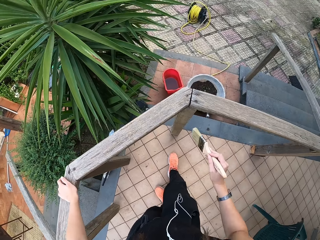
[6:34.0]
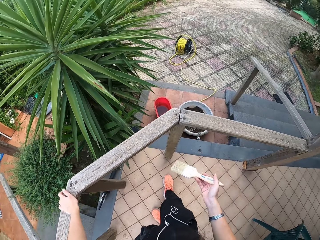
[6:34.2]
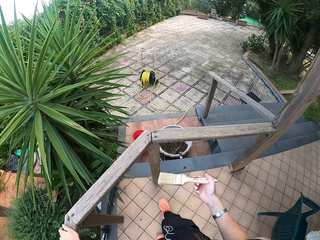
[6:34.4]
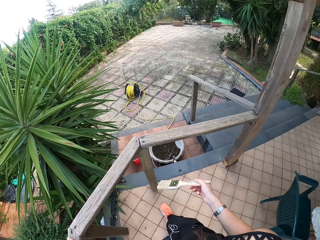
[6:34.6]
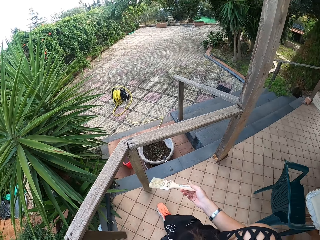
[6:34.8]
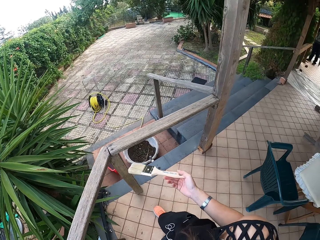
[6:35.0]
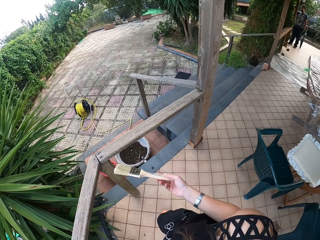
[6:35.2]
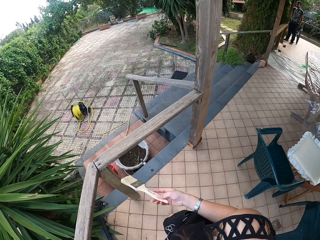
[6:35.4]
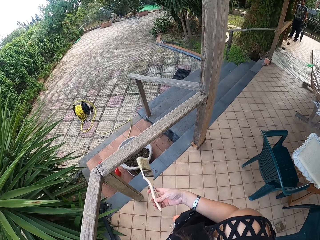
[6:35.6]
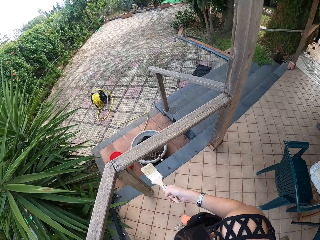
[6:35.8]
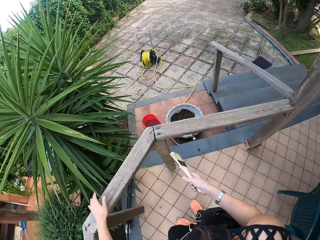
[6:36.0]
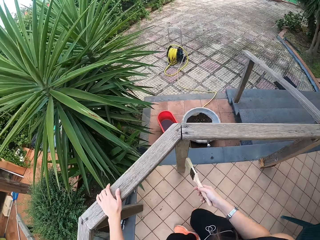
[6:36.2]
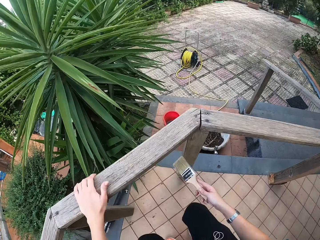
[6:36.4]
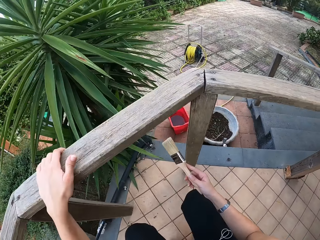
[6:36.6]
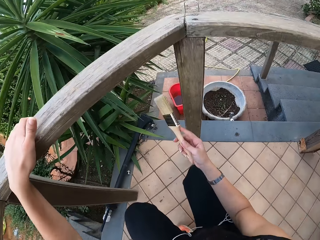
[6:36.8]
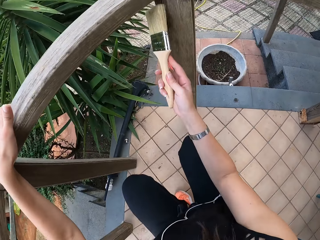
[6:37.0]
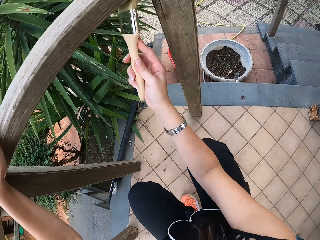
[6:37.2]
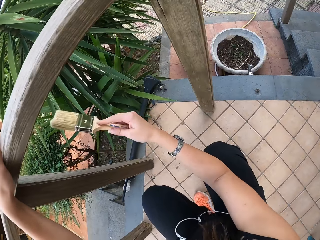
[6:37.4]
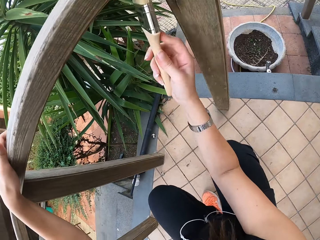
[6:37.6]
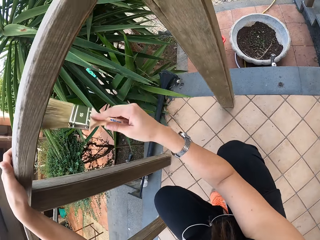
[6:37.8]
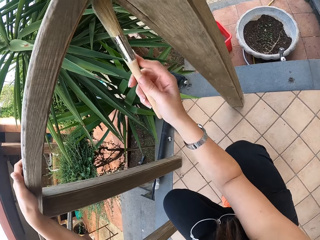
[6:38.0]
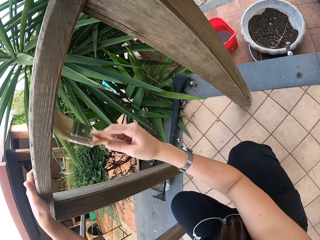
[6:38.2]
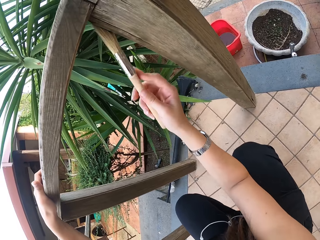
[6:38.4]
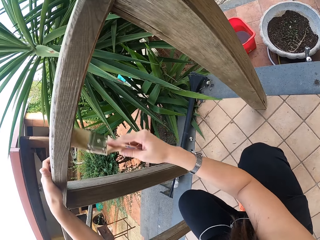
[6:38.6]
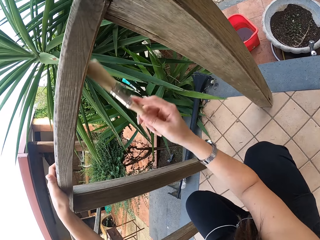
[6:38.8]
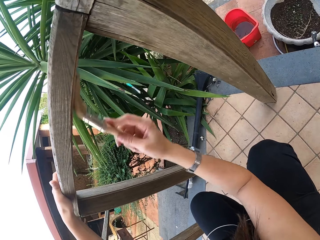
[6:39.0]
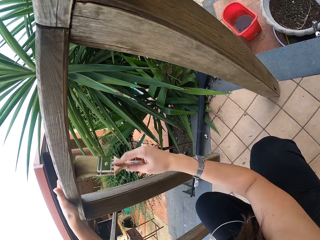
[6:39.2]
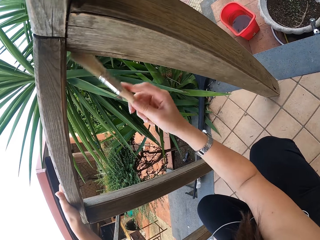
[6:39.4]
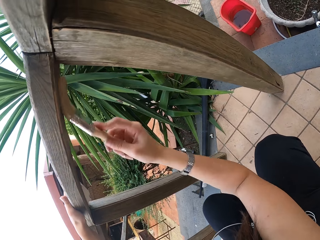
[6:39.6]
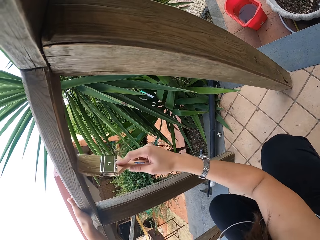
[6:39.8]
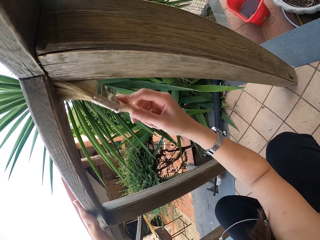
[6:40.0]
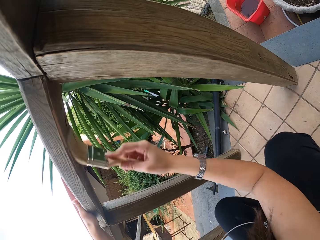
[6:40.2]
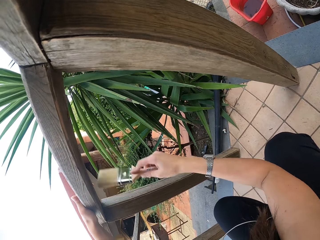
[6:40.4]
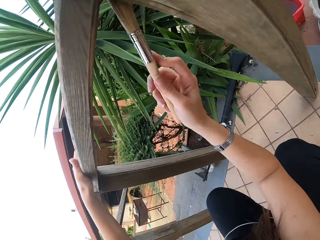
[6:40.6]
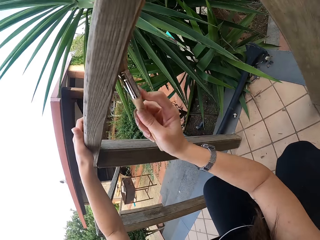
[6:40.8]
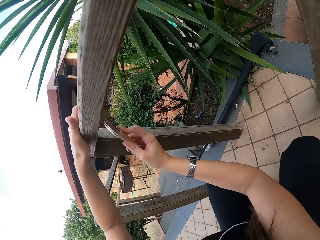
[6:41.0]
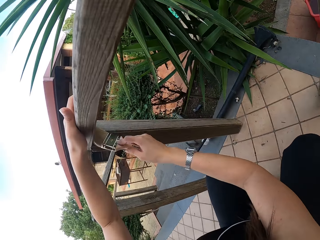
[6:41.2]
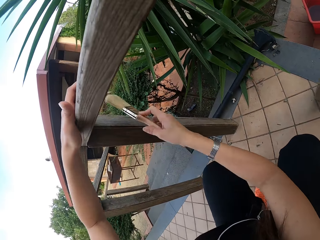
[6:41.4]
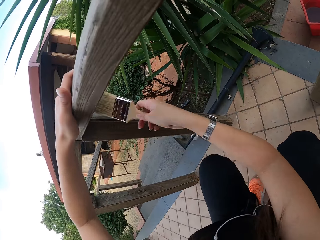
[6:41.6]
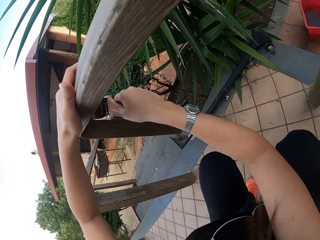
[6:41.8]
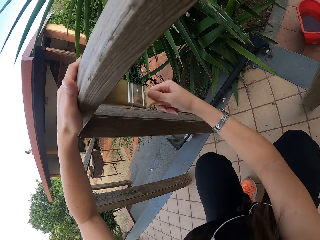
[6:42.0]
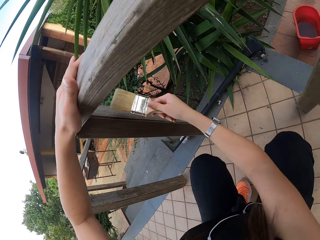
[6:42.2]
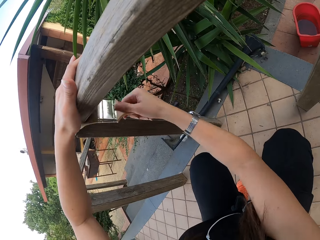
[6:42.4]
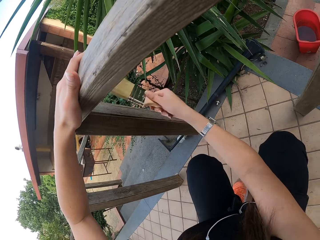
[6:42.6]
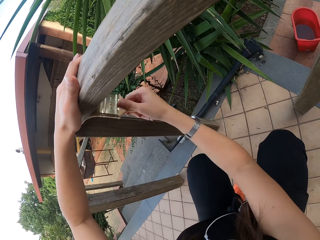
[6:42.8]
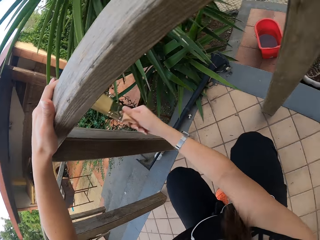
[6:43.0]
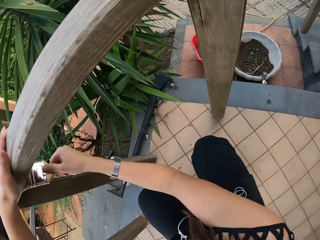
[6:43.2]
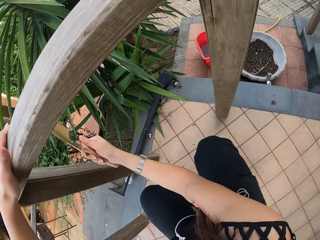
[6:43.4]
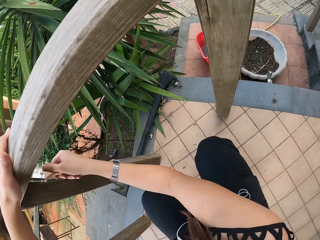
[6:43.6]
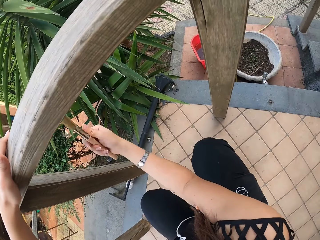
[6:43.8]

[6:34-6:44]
The camera wearer brushes. They lower the hand and squat on the floor. They pull the nose. They hold a post. They brush the wood with the paint brush.

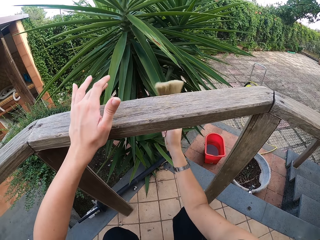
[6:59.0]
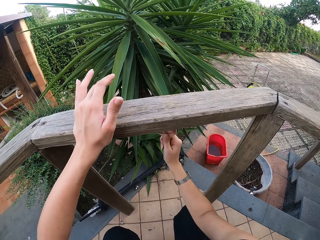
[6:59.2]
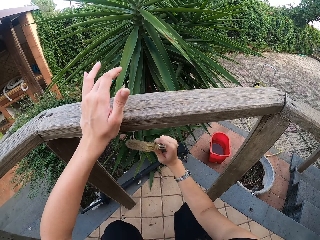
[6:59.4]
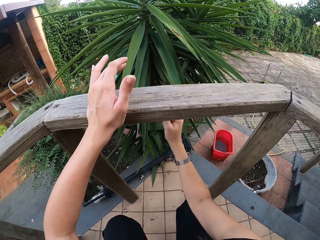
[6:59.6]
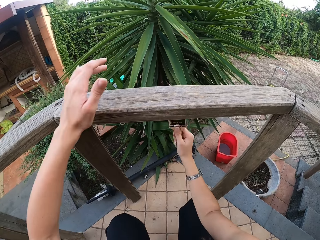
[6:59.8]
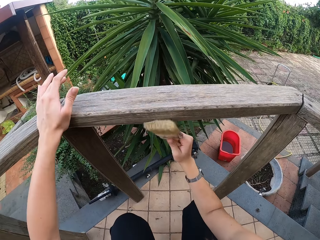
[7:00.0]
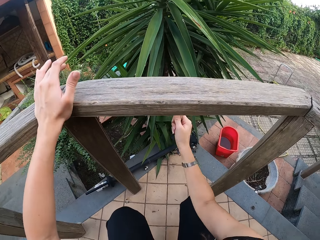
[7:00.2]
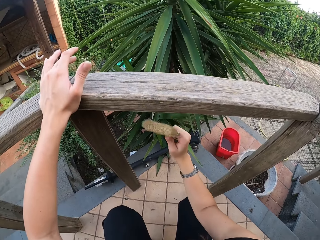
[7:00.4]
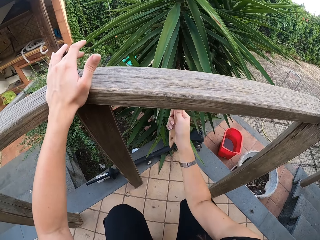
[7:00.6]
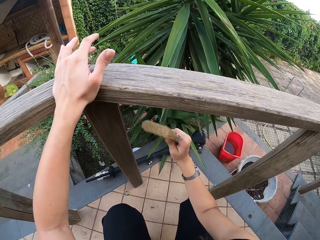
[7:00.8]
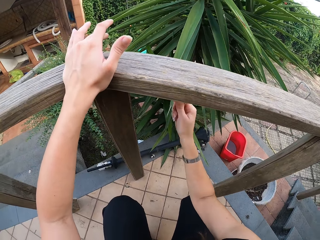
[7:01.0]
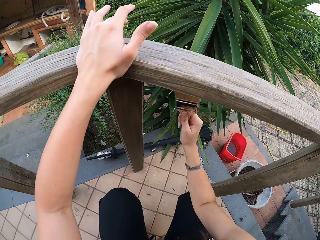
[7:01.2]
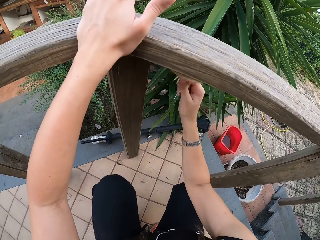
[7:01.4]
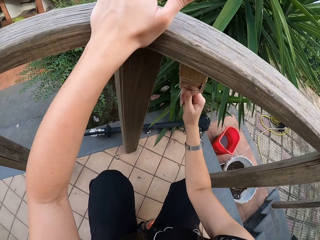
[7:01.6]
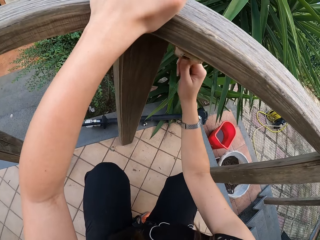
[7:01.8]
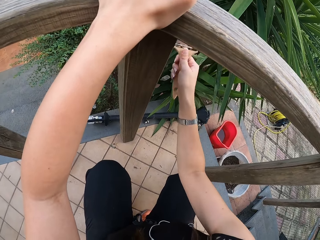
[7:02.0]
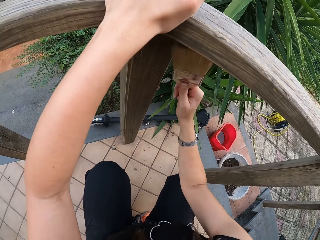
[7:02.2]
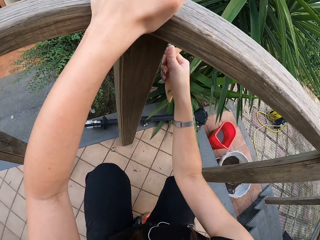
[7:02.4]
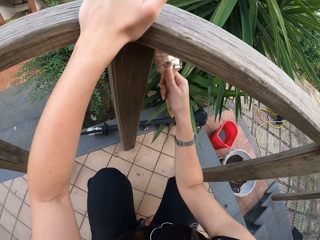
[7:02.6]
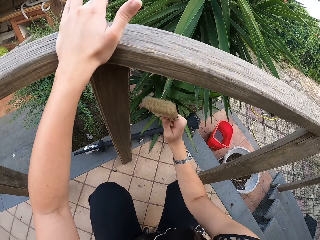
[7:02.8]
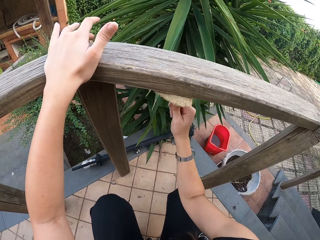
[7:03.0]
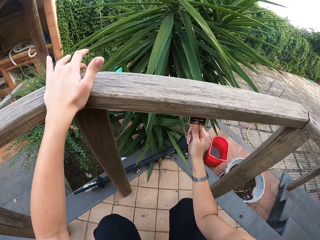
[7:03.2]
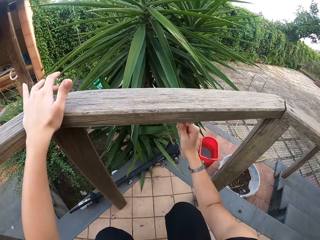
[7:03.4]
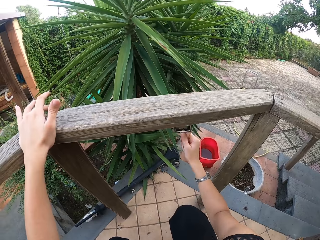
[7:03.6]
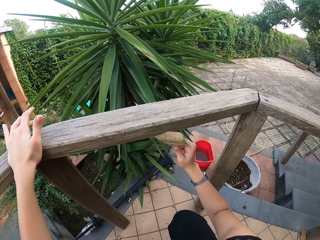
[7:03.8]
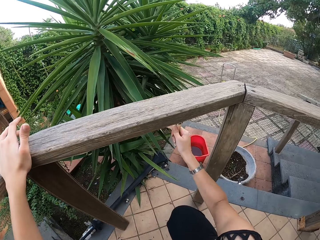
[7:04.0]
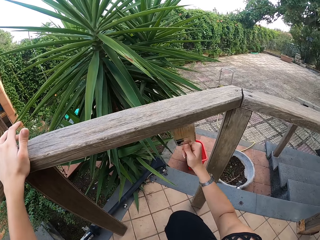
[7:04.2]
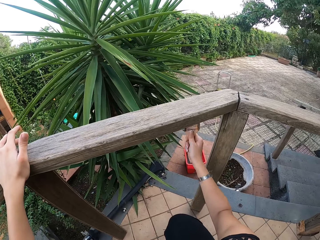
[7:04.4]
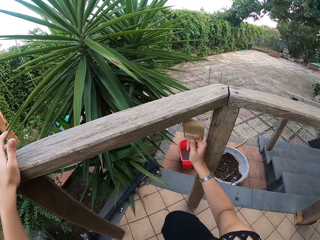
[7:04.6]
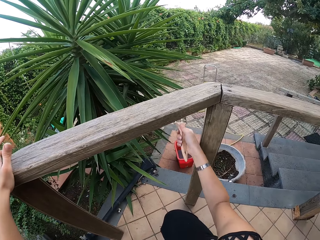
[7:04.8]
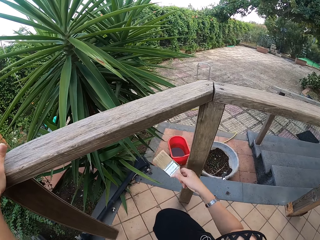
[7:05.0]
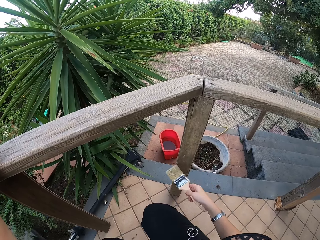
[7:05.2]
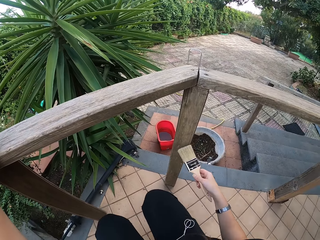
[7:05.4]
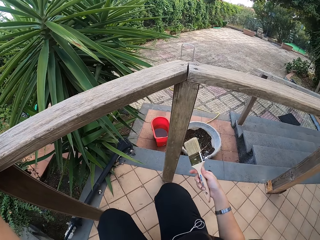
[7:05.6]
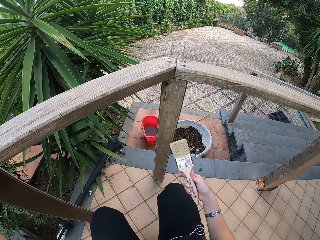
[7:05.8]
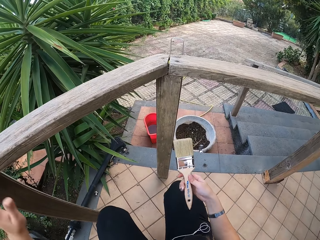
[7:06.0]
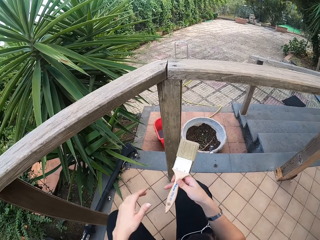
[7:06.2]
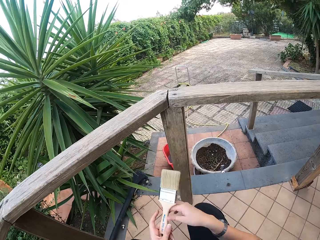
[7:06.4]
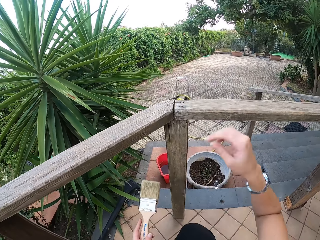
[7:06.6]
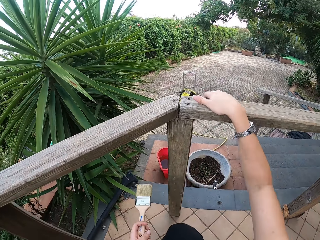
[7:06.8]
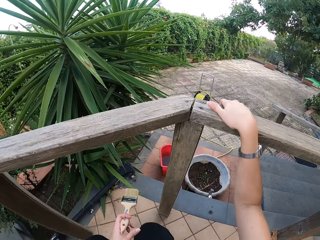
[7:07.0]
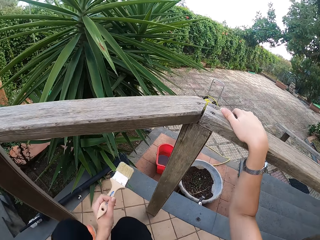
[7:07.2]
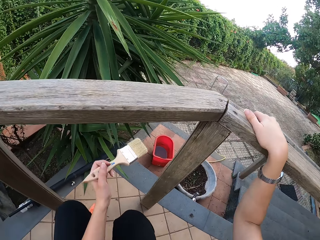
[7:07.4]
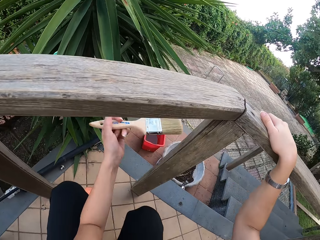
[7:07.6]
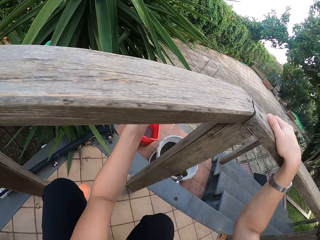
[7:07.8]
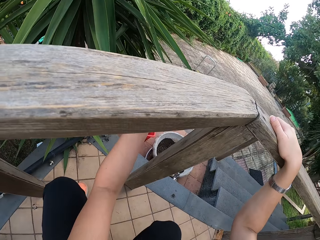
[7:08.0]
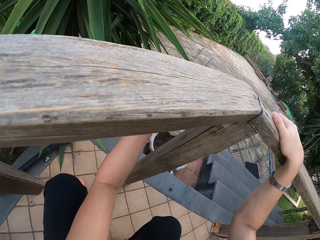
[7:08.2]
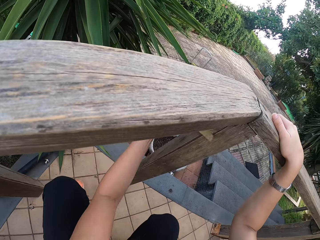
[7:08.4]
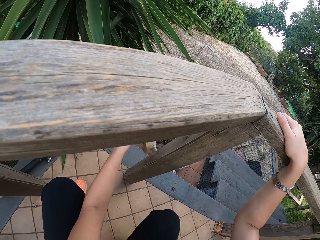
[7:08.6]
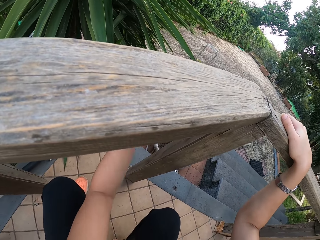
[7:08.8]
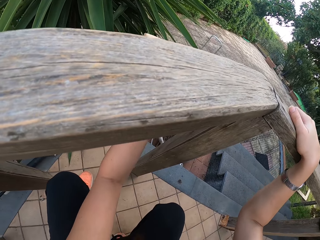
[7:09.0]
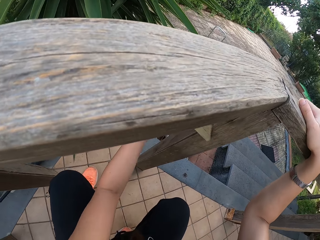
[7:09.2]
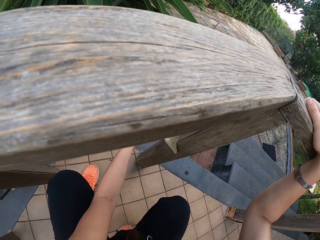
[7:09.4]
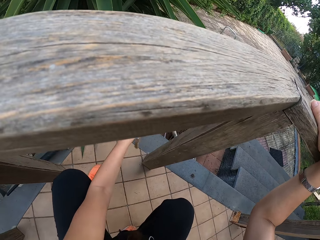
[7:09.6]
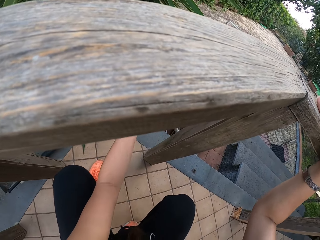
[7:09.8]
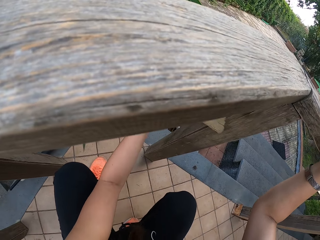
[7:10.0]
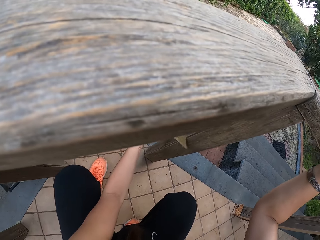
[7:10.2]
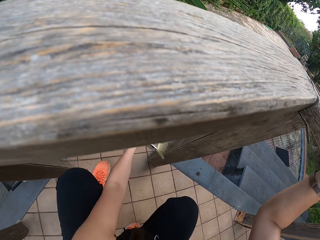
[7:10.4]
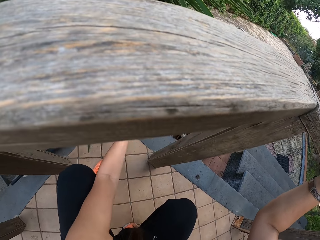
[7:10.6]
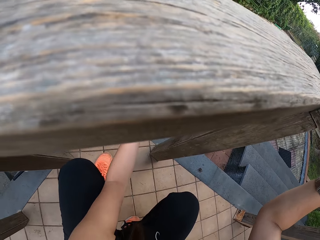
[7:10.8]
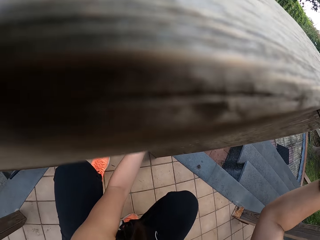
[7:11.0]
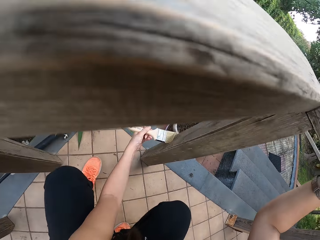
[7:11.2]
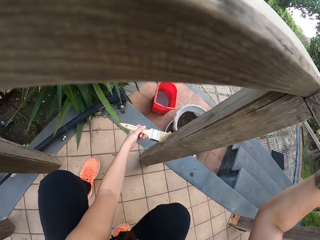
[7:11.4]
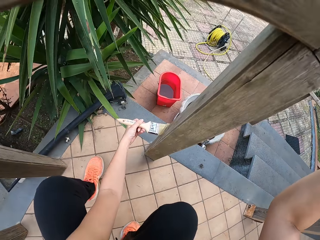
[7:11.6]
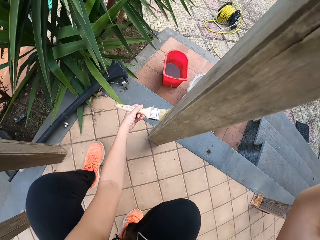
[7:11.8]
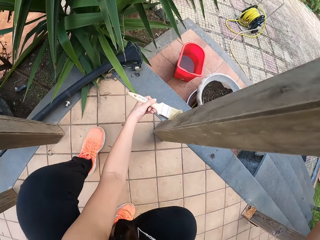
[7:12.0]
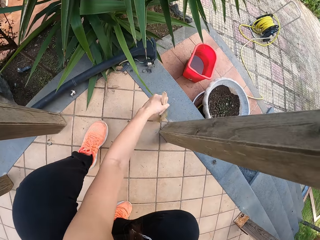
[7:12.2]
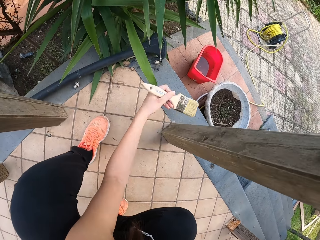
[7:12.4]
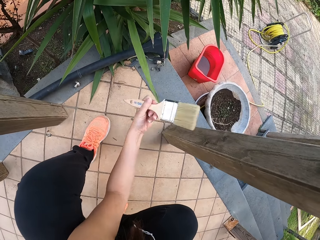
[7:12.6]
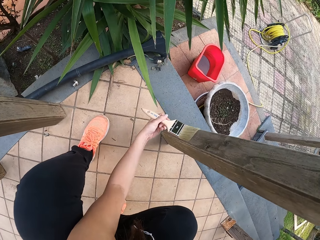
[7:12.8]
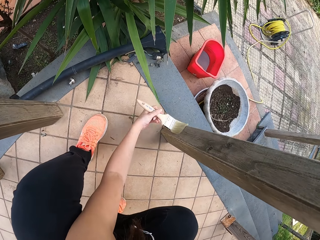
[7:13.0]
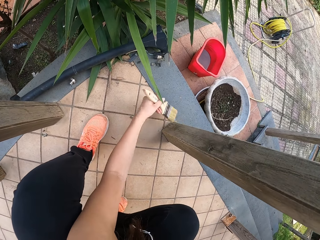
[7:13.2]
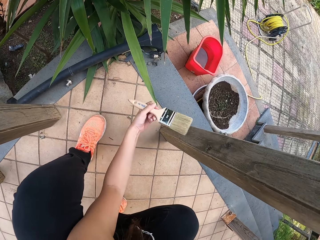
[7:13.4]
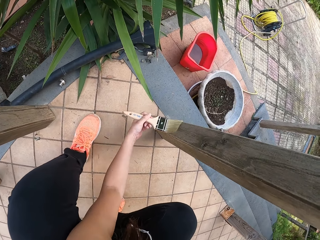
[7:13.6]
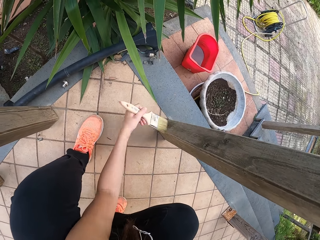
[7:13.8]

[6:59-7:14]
The camera wearer moves the hand. They brush. They transfer the paint brush to the left hand. They turn. They brush the wood with the paint brush. They hold a post.
